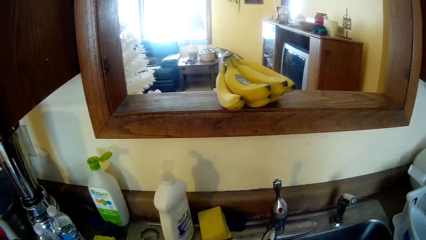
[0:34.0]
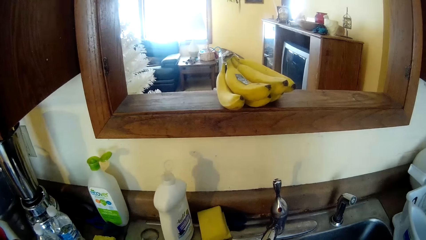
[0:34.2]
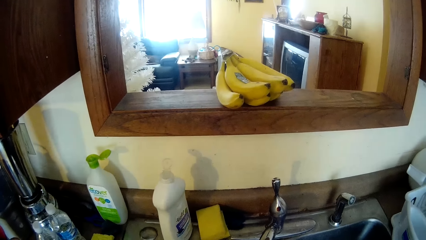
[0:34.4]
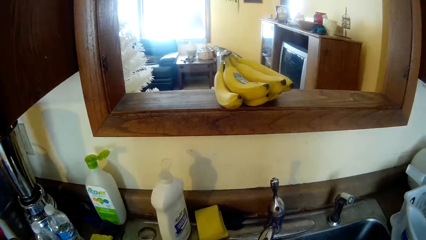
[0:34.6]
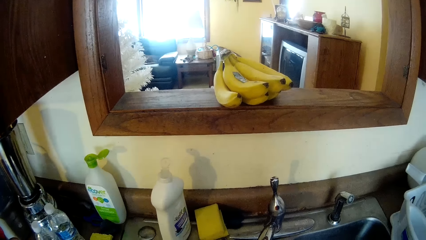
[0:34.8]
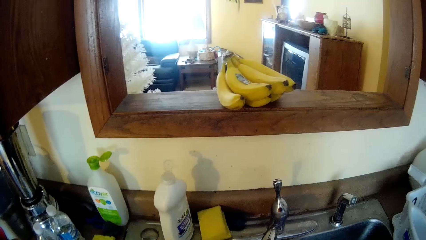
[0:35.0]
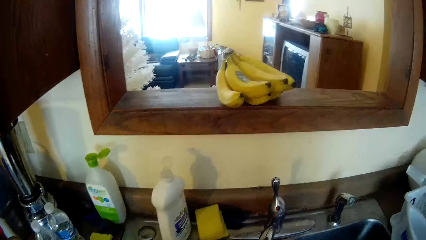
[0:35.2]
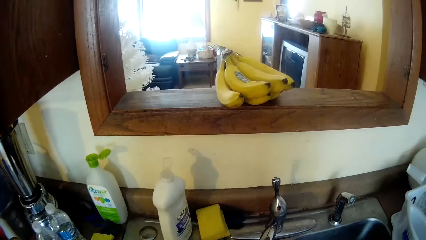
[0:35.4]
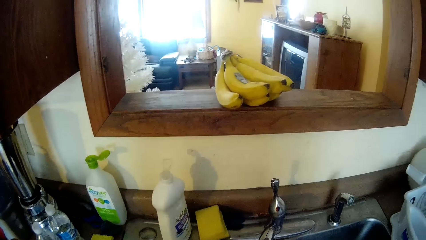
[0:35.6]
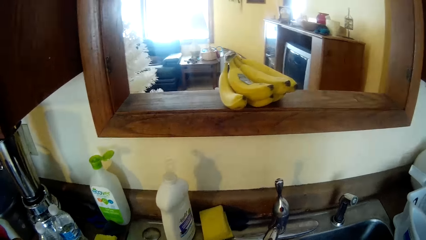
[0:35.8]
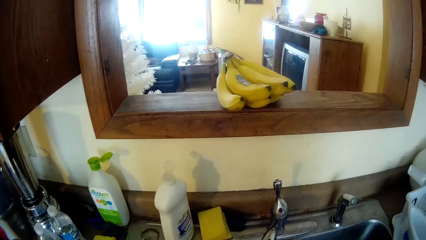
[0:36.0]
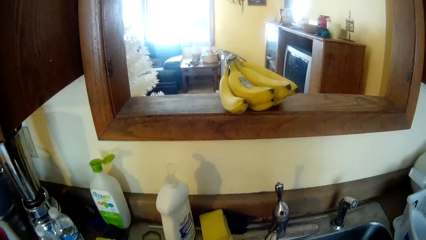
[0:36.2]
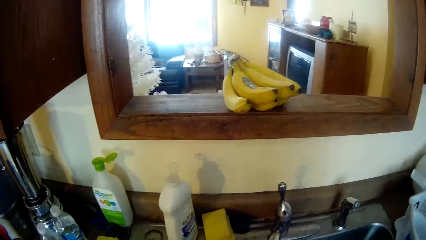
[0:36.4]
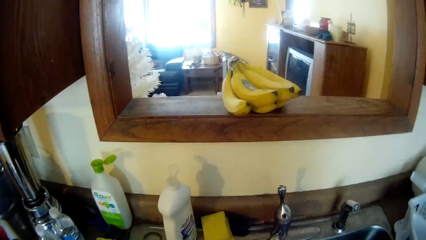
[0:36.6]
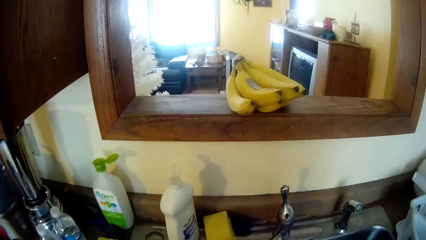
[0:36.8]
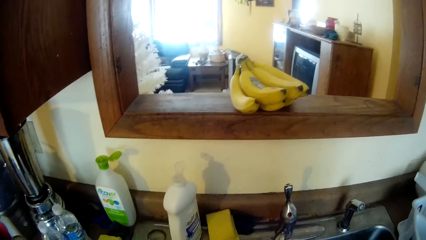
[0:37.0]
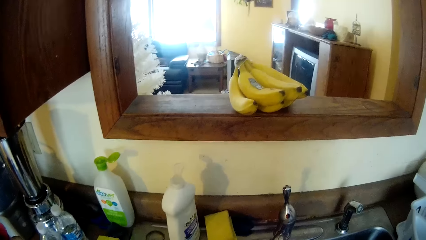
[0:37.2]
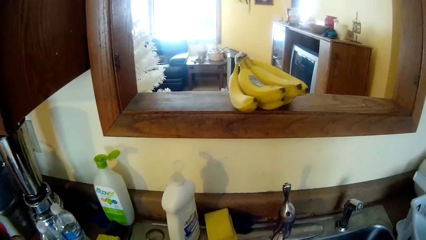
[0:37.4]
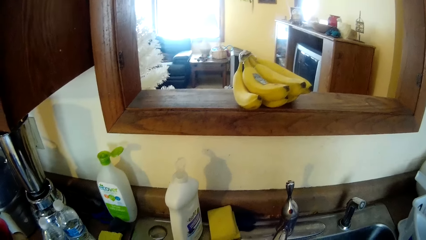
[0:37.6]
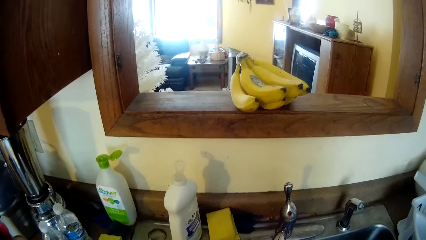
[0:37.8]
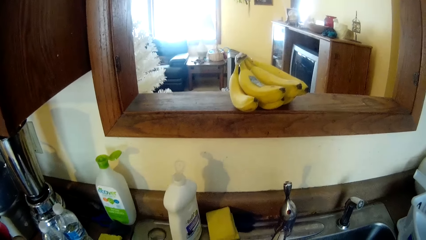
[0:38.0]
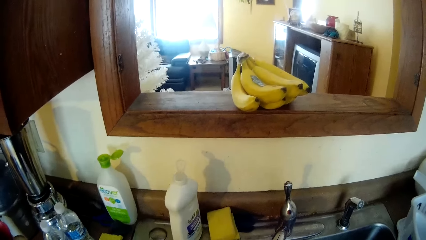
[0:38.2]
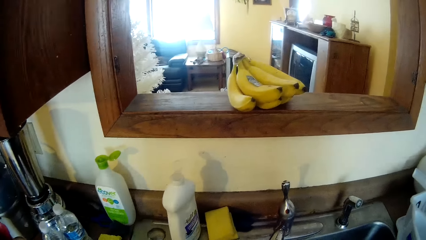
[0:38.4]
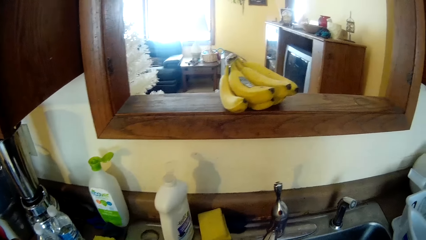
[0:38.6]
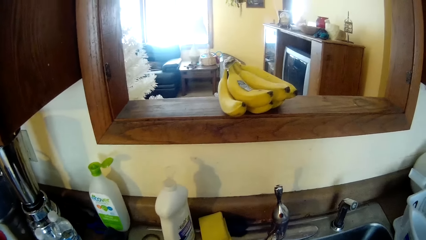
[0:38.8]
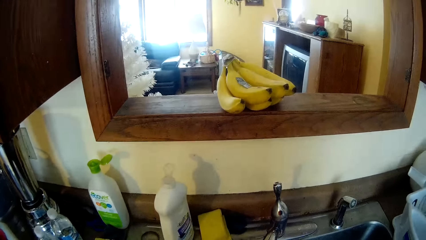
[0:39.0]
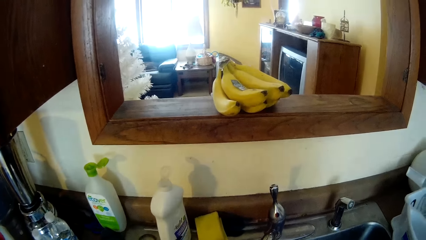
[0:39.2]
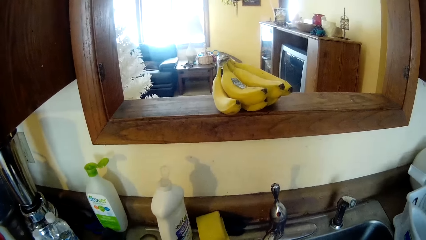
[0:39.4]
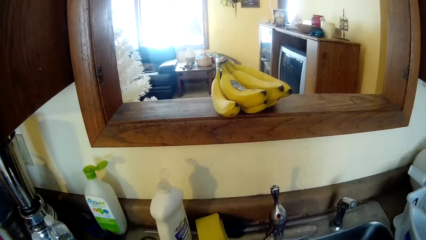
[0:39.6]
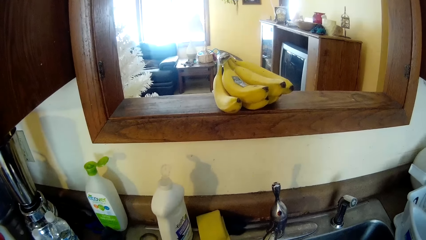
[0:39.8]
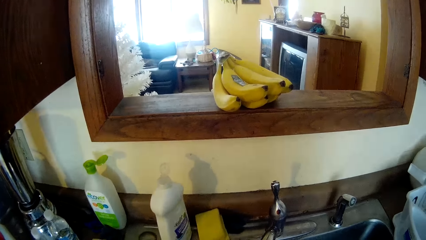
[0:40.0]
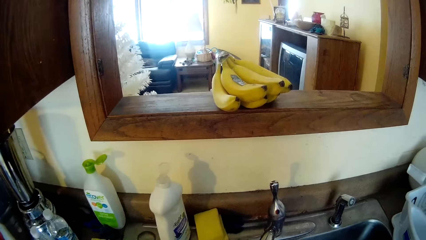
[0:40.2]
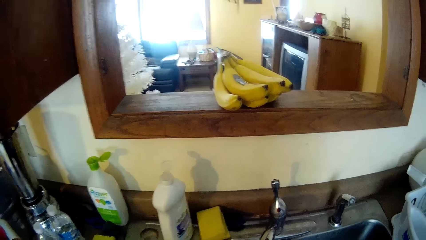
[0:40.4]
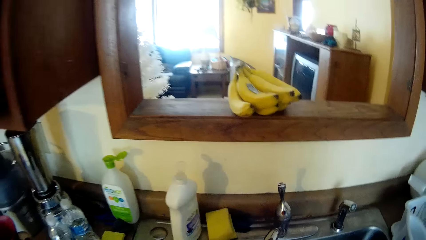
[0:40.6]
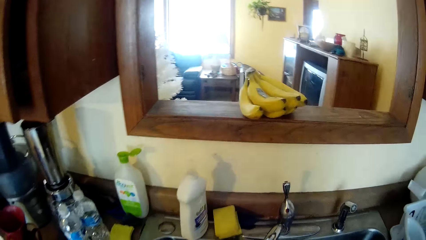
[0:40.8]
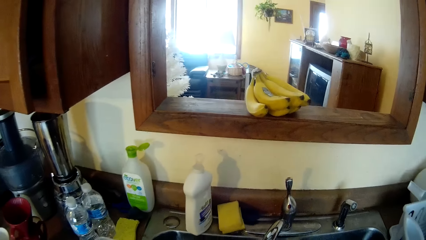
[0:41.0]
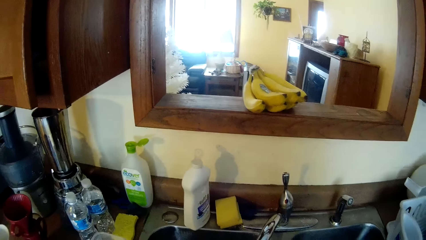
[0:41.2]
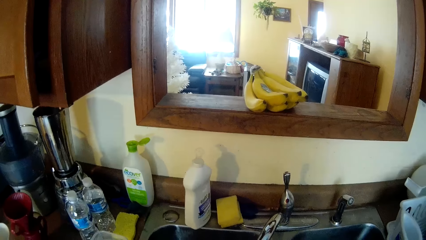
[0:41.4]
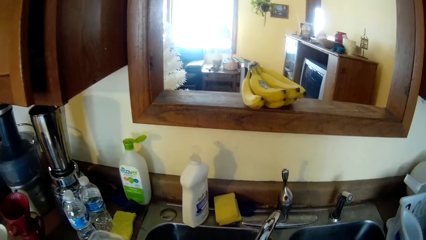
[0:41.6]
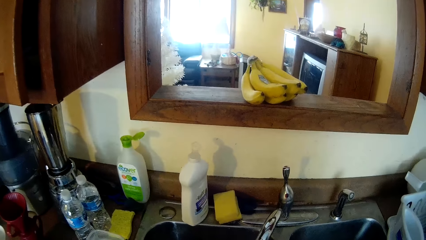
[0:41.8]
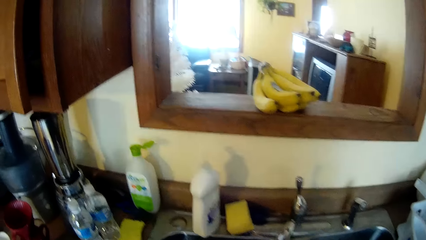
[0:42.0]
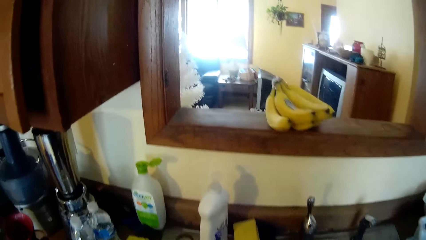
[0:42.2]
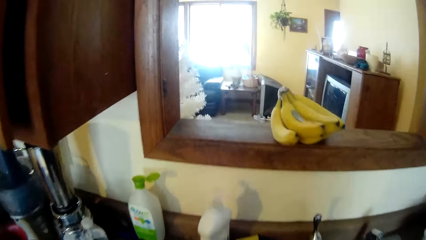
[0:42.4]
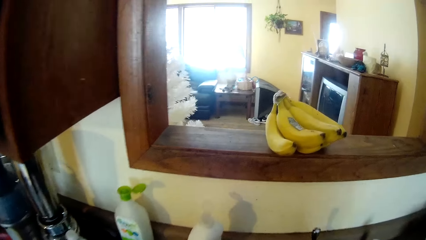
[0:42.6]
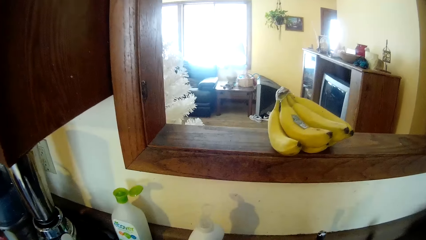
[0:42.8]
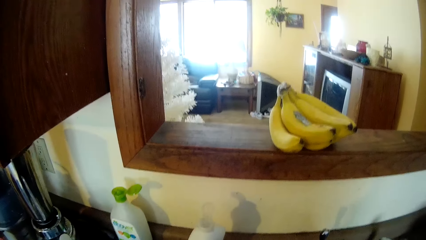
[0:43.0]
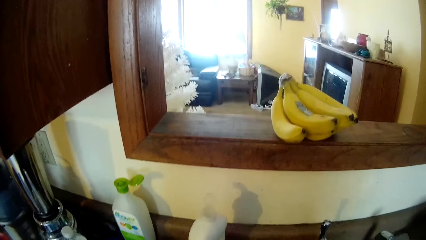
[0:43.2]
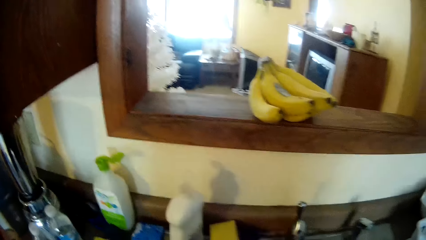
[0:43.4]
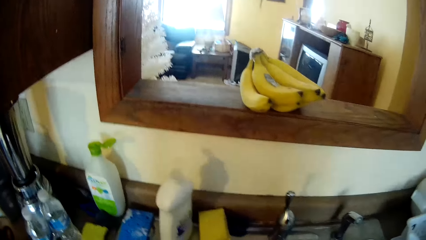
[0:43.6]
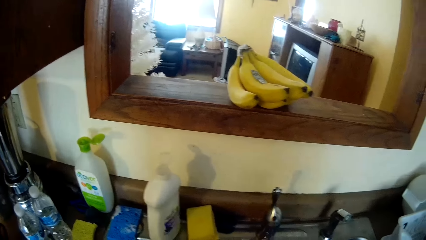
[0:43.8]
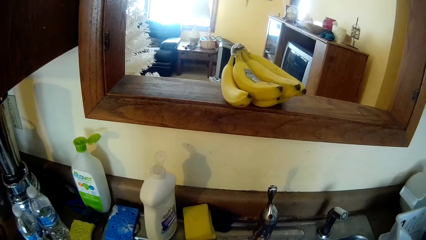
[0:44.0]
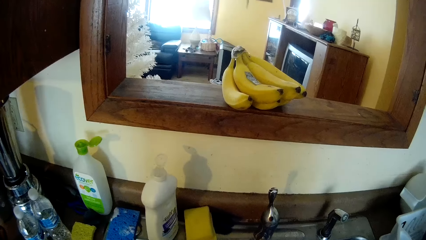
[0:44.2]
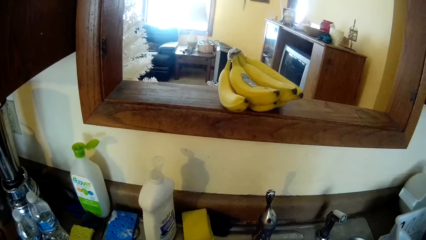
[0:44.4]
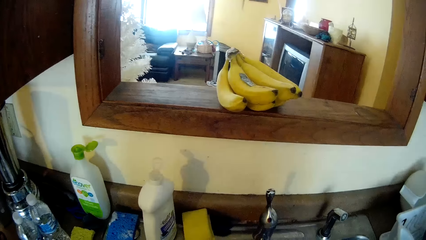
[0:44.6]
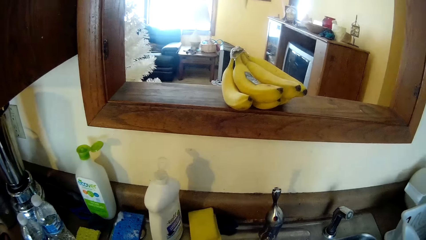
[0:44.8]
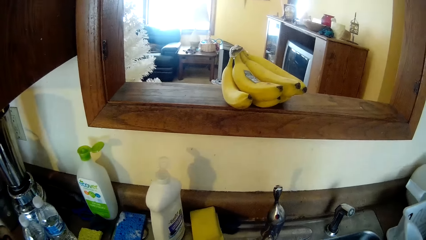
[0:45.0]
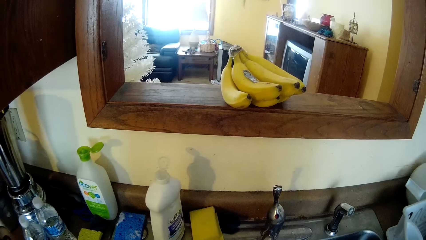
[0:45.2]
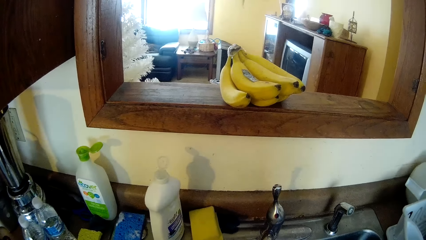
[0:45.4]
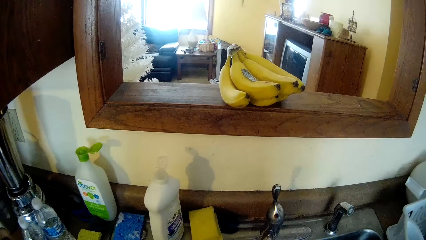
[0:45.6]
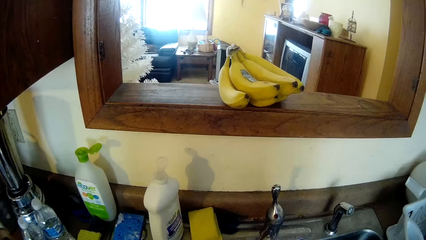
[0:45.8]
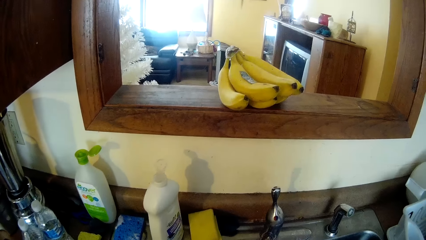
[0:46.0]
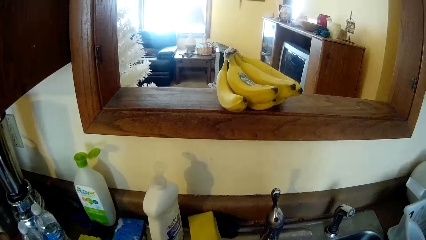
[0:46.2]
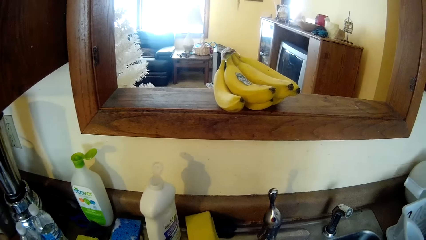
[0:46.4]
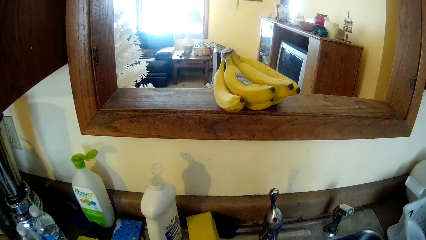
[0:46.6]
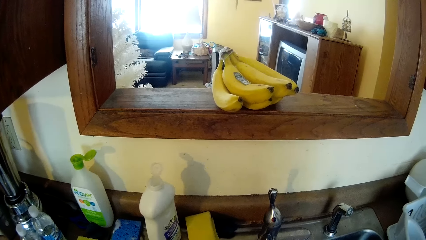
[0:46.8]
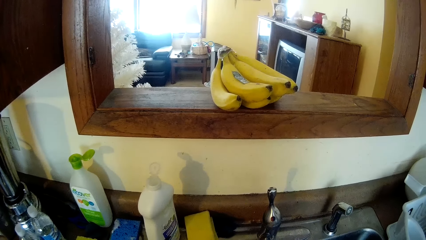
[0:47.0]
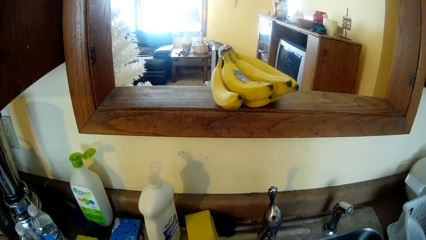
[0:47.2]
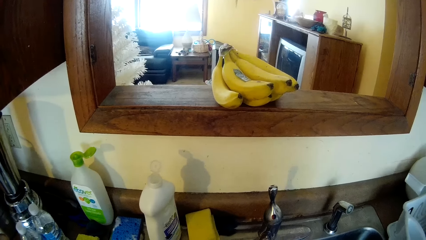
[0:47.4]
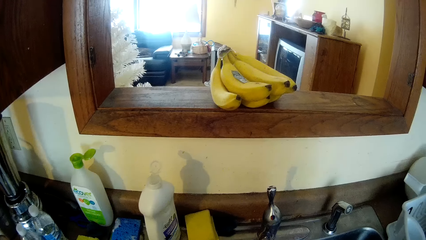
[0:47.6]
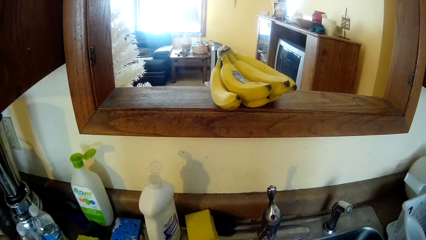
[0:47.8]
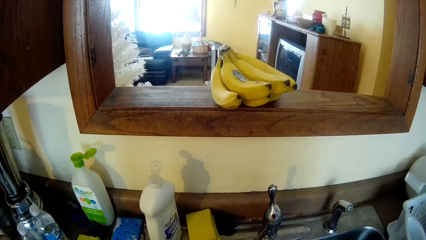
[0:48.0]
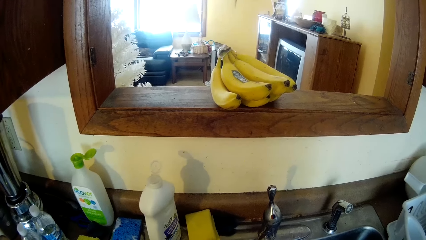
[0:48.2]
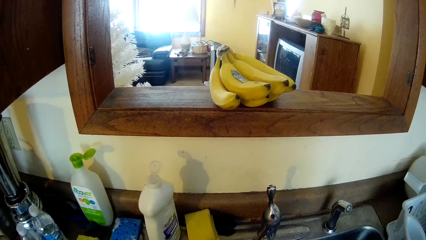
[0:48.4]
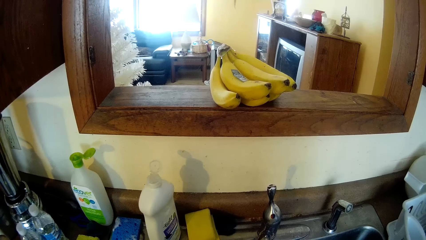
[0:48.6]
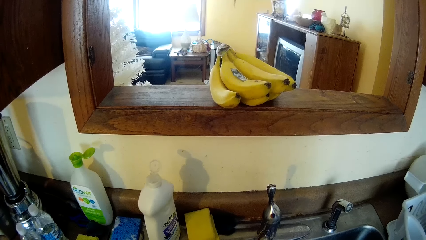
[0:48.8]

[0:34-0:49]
The camera wearer puts the sponge on the sink counter.
